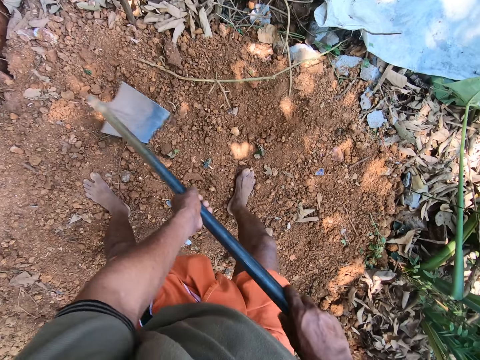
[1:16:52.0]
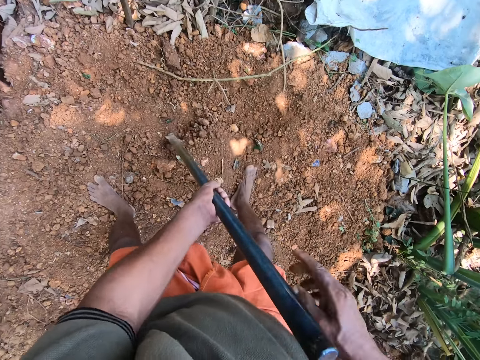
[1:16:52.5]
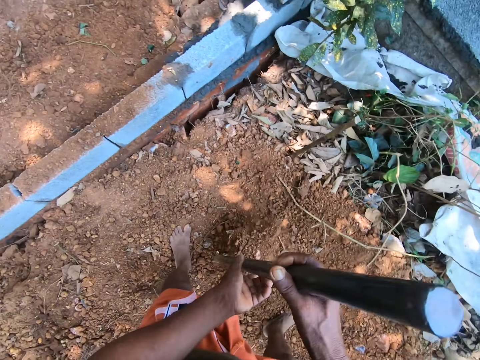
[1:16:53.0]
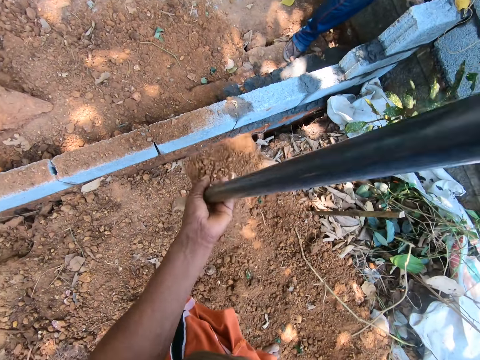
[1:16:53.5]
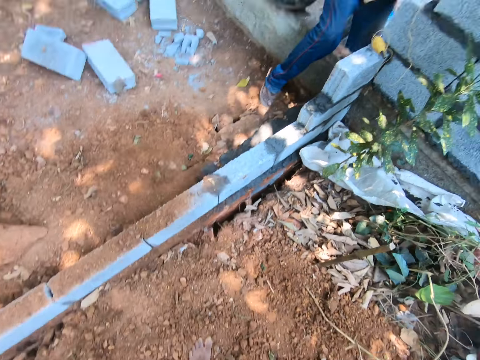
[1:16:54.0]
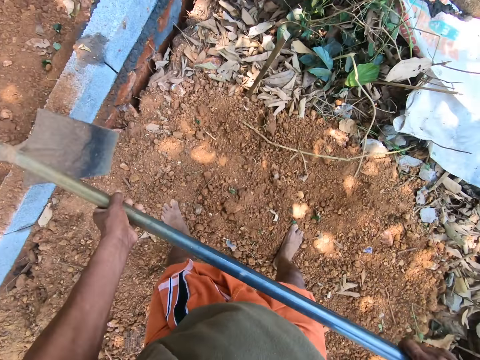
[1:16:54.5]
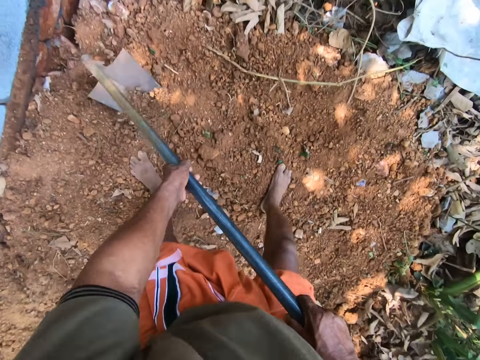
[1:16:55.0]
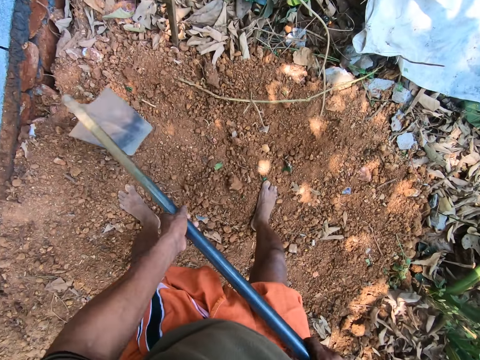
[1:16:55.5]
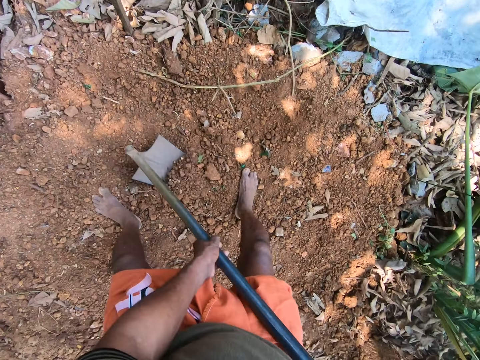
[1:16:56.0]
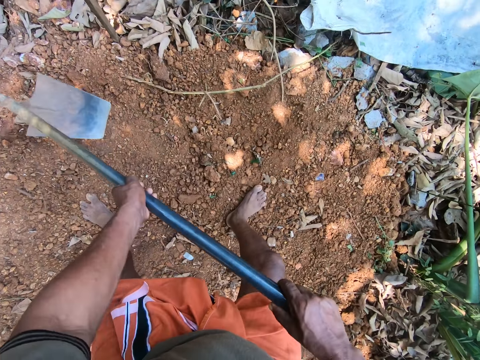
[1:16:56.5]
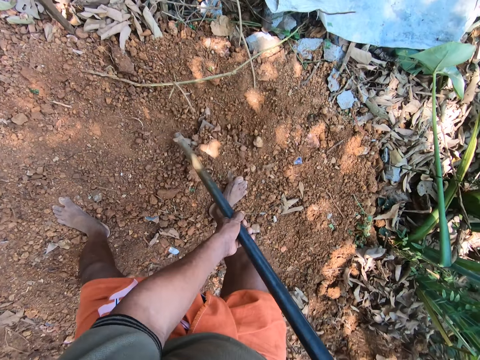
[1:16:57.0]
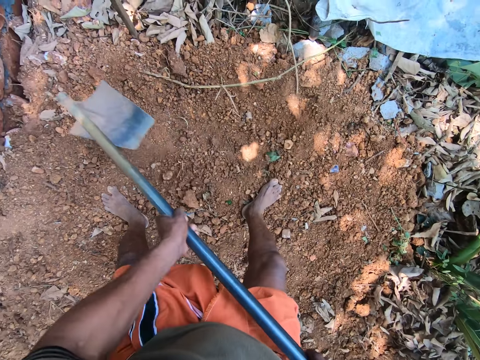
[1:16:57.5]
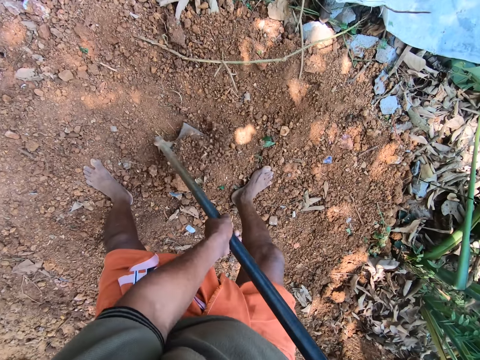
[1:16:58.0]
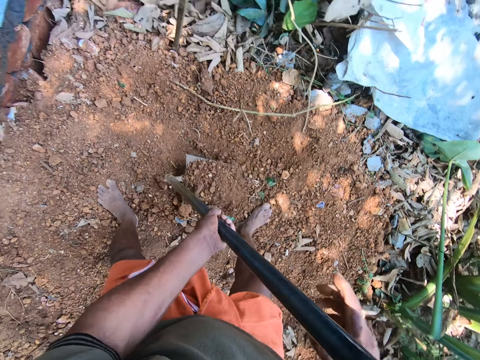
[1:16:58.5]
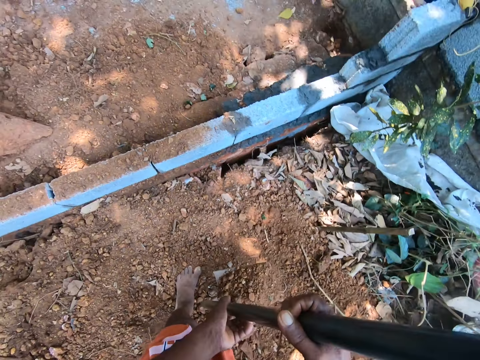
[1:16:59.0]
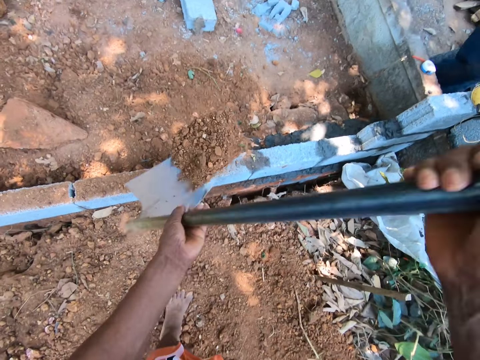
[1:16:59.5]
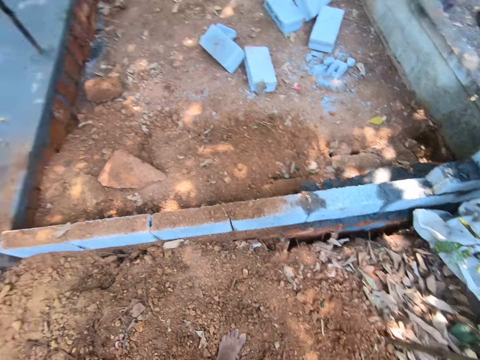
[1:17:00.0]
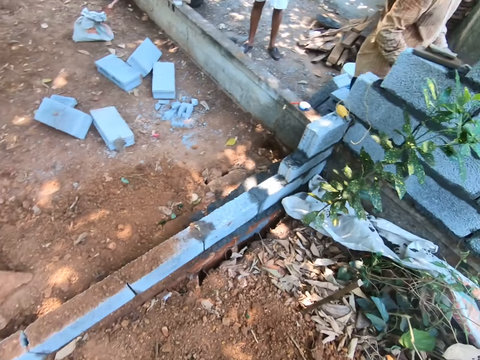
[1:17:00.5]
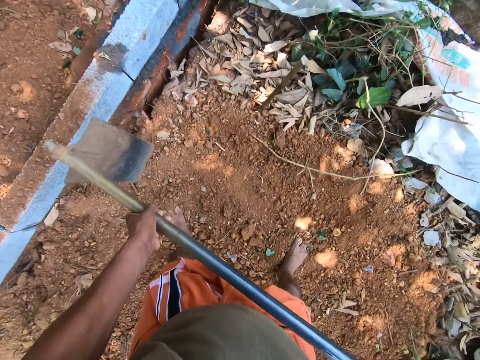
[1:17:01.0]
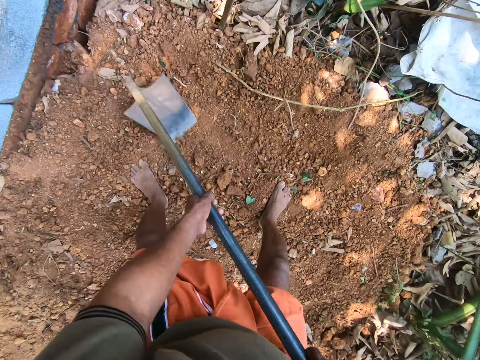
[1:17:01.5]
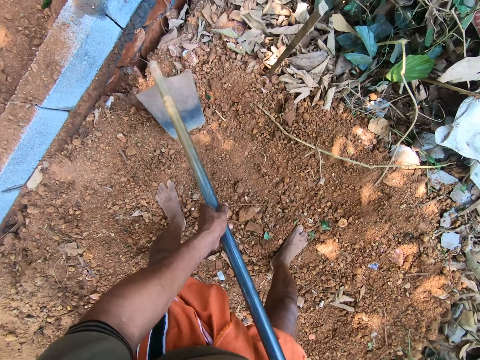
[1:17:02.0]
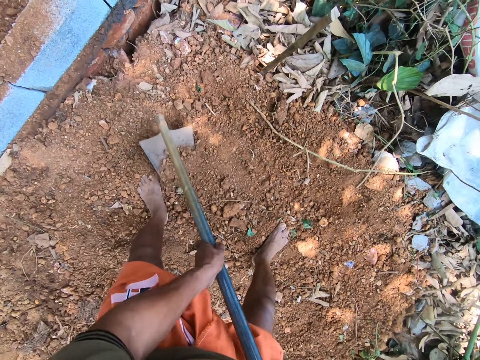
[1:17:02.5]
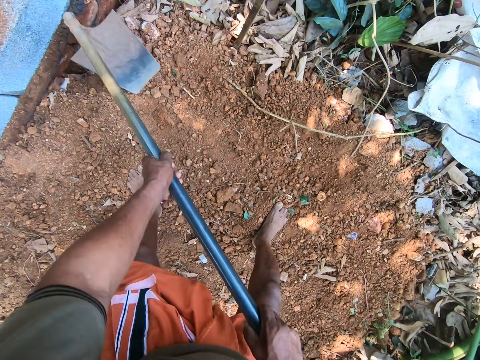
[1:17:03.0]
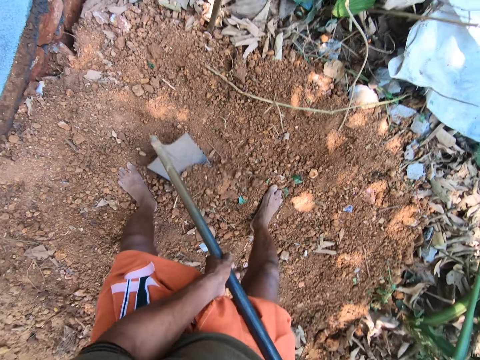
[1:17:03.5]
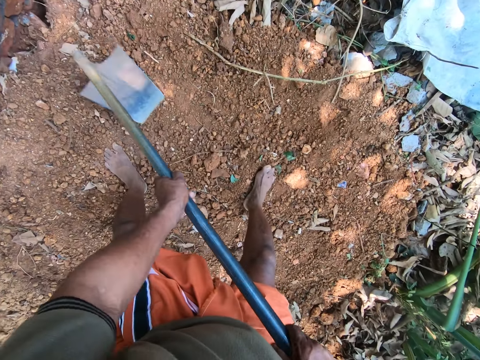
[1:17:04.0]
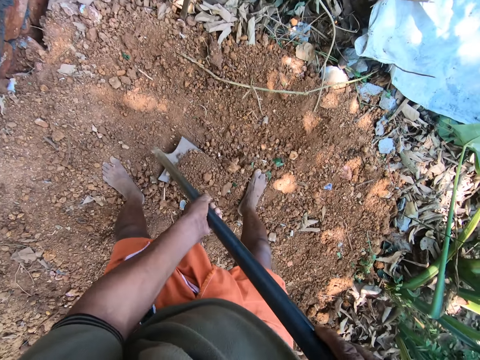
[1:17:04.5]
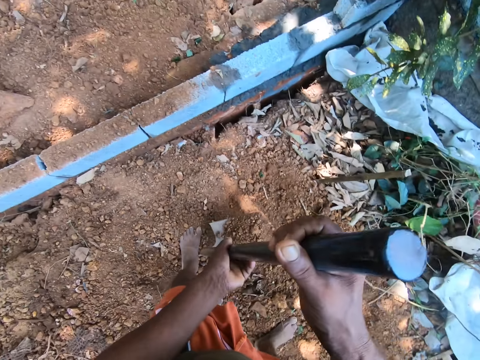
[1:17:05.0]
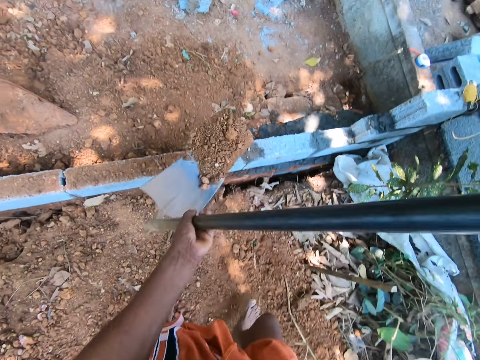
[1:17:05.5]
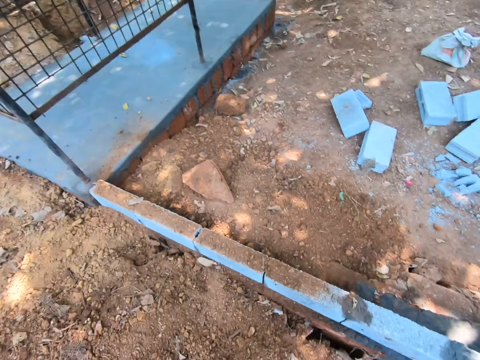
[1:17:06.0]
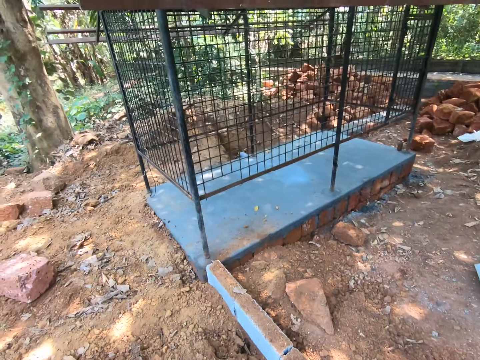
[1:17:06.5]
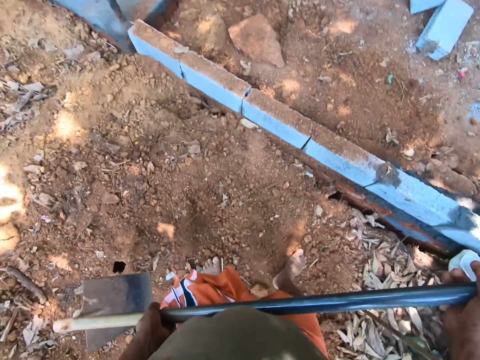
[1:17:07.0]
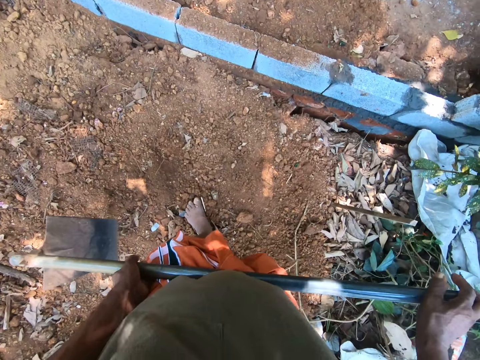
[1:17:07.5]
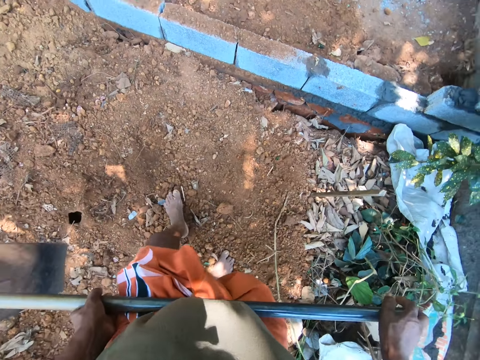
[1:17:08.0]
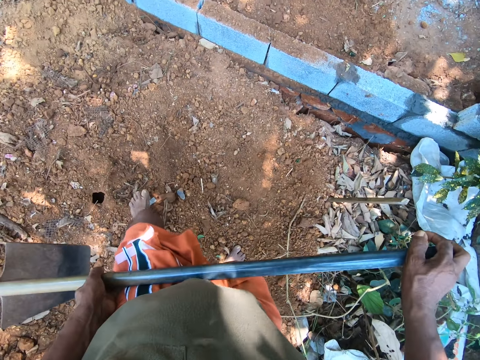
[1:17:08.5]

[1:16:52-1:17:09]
The camera wearer packs the sand with the hoe in his hands. He pours the sand on the ground with the hoe in his hands. He gathers the sand with the hoe in his hands. He packs the sand with the hoe in his hands. He pours the sand on the ground with the hoe in his hands. He gathers the sand with the hoe in his hands. He packs the sand with the hoe in his hands. He pours the sand on the ground with the hoe in his hands.

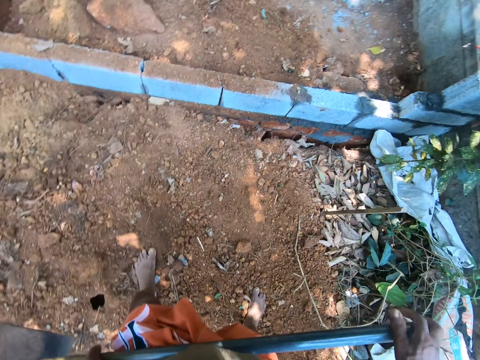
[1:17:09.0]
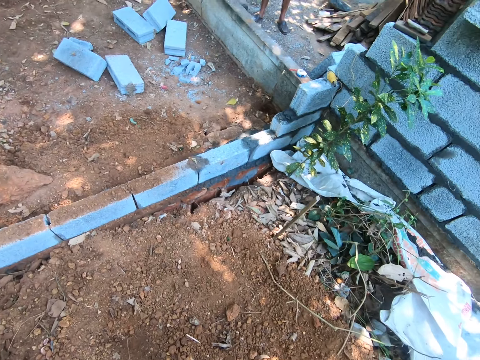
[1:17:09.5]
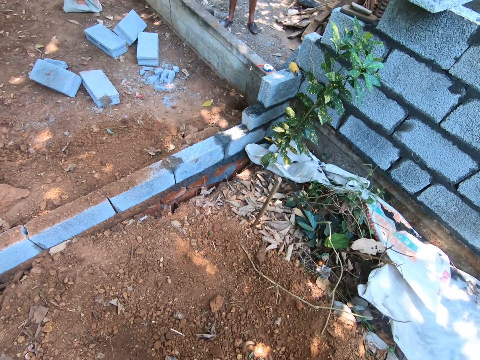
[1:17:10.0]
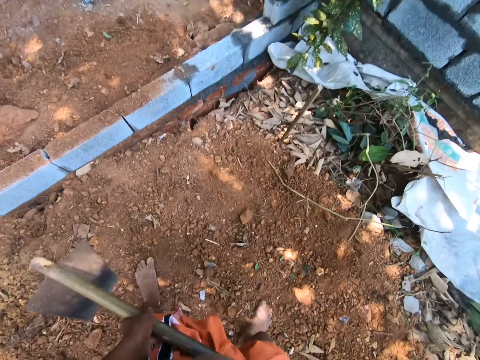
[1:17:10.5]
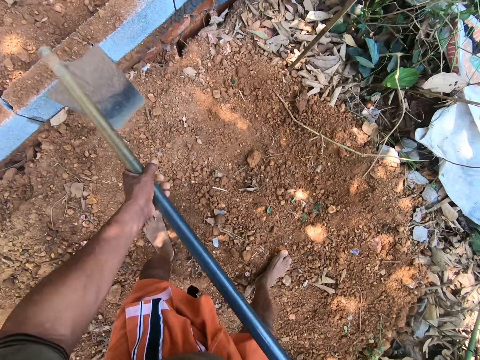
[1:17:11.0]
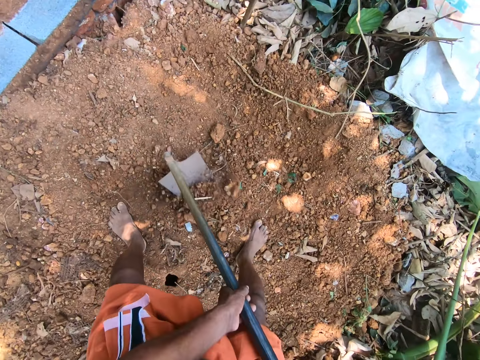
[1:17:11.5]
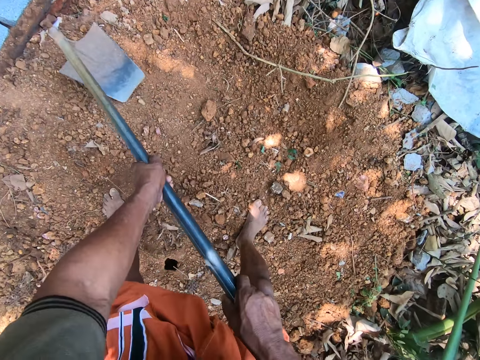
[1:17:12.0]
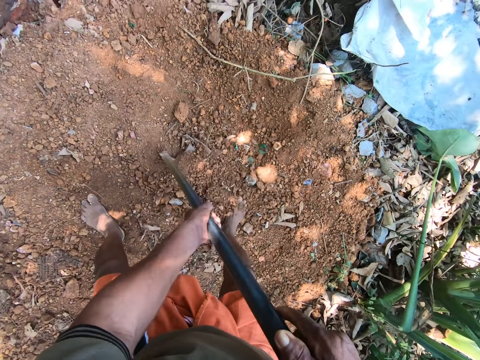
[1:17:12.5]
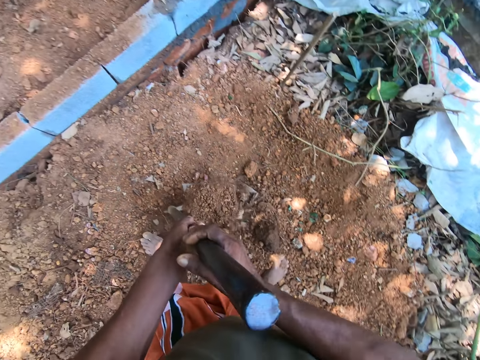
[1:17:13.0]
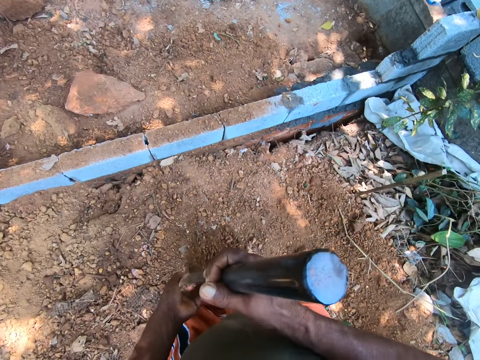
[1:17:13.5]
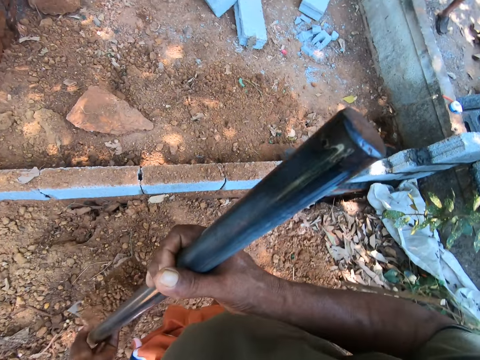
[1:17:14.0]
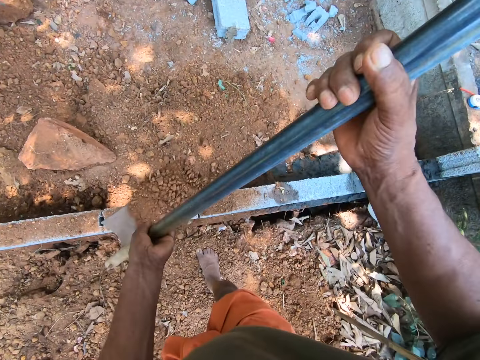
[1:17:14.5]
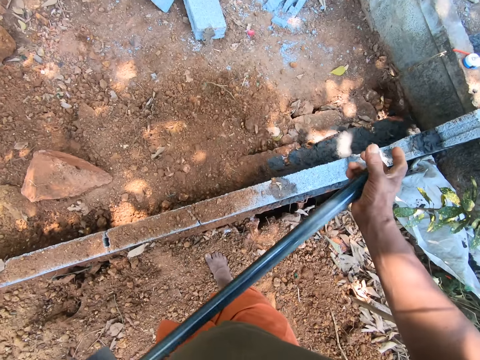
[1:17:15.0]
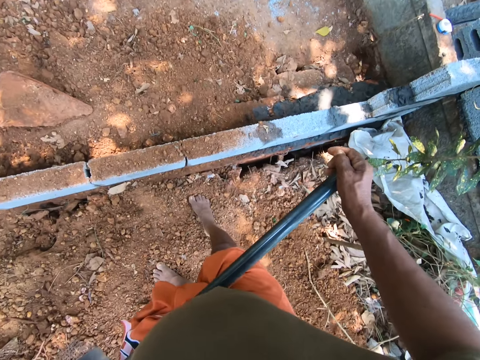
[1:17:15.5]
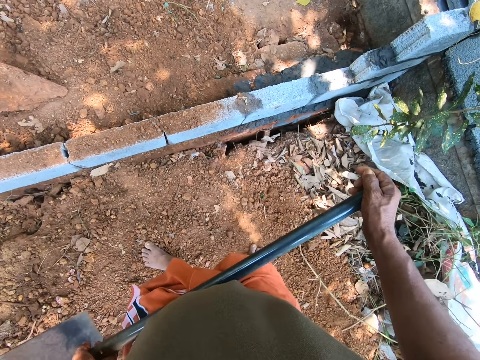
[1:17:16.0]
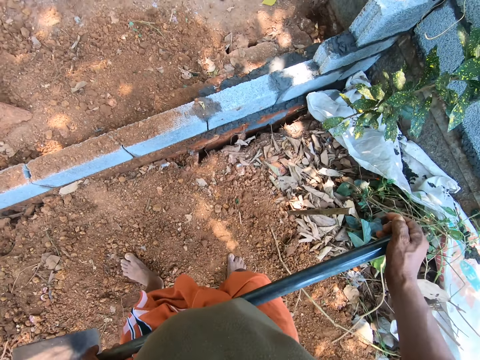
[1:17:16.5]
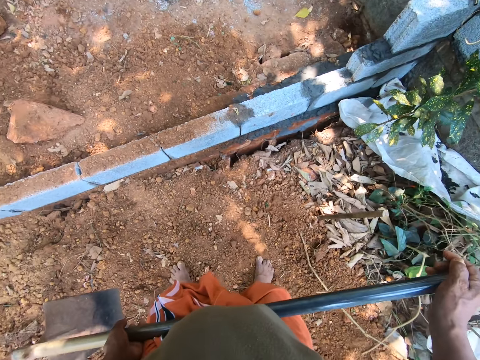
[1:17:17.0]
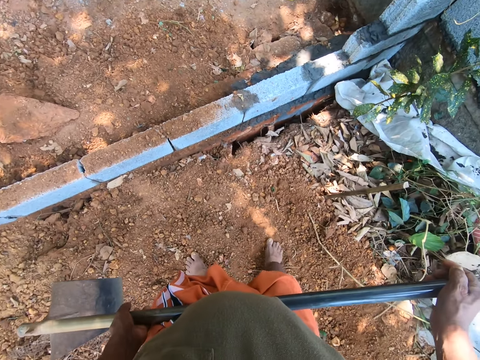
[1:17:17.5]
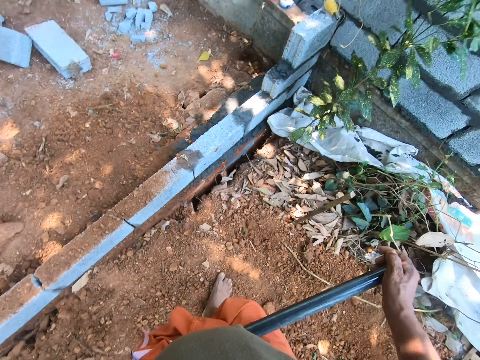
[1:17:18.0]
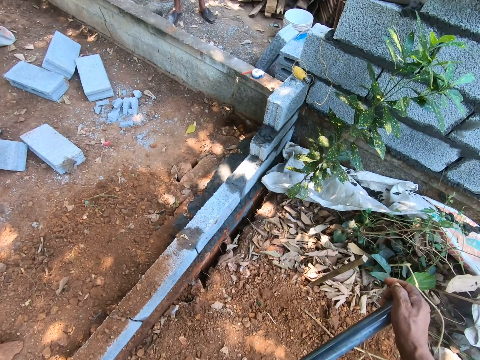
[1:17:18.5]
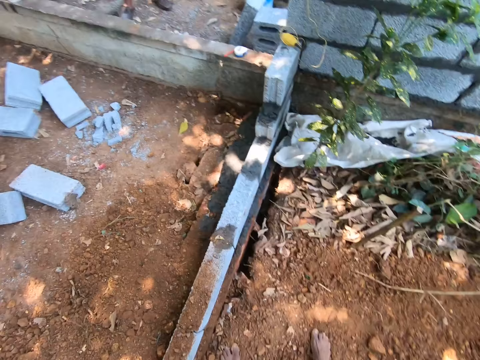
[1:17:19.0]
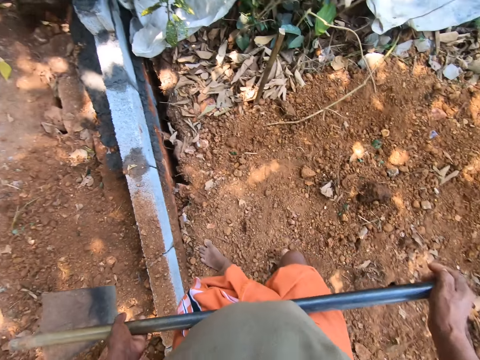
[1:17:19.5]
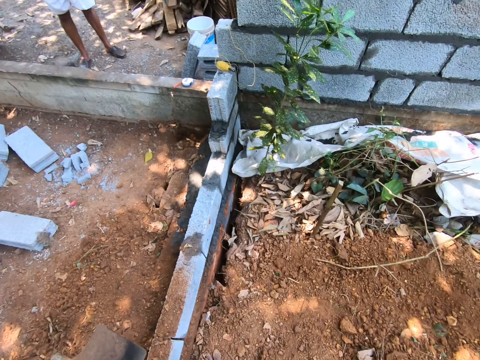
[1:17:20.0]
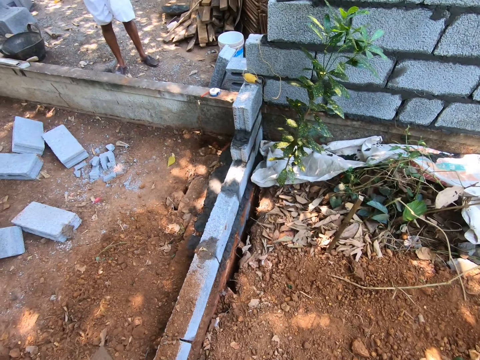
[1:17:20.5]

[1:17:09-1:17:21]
The camera wearer packs the sand with the hoe in his hands. He pours the sand on the ground with the hoe in his hands.
